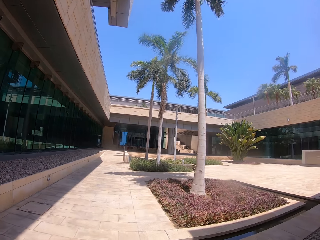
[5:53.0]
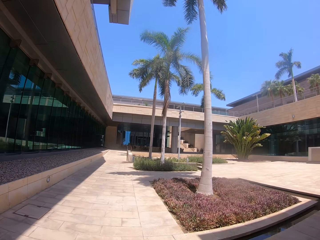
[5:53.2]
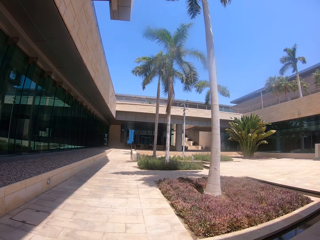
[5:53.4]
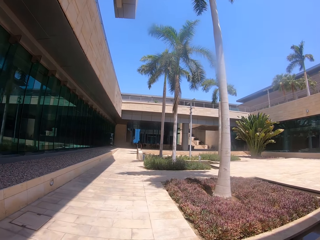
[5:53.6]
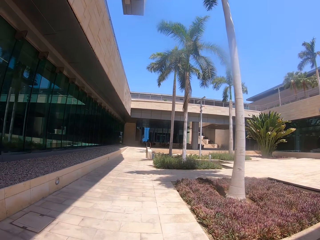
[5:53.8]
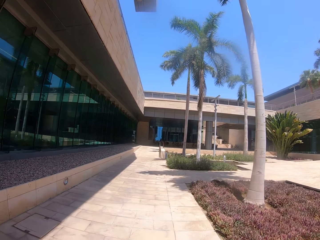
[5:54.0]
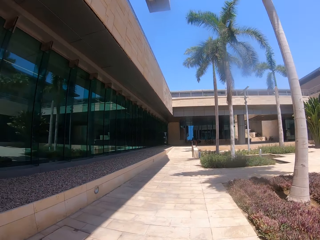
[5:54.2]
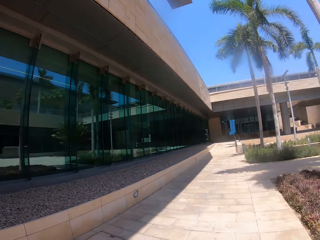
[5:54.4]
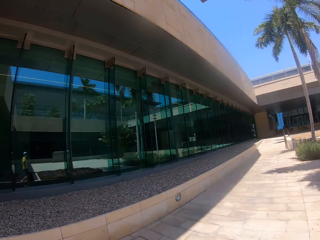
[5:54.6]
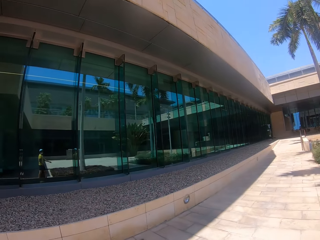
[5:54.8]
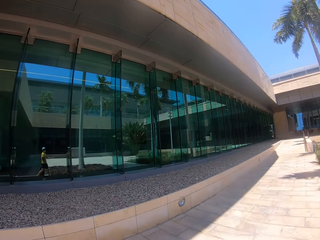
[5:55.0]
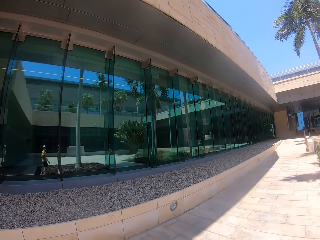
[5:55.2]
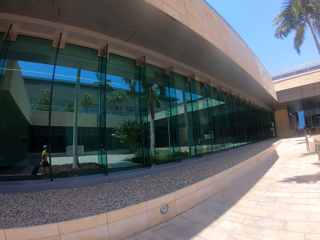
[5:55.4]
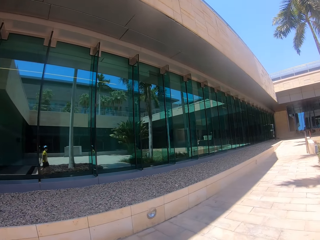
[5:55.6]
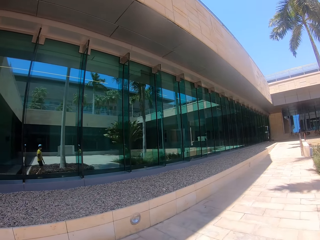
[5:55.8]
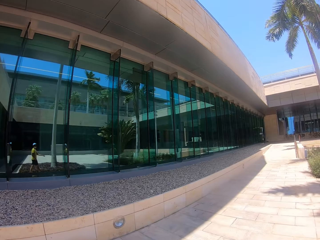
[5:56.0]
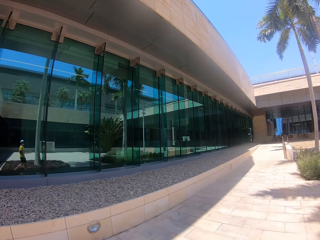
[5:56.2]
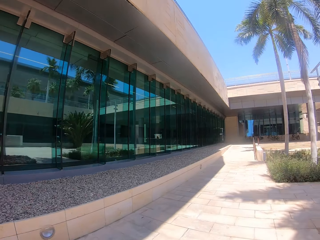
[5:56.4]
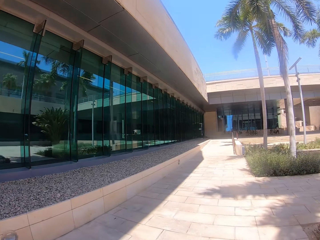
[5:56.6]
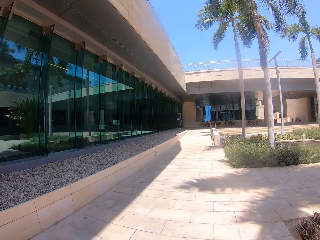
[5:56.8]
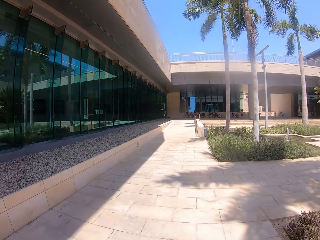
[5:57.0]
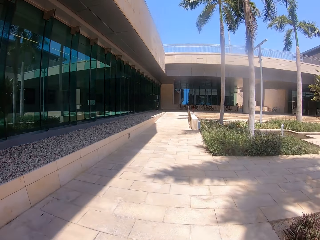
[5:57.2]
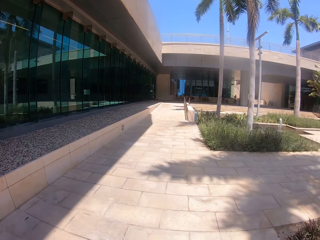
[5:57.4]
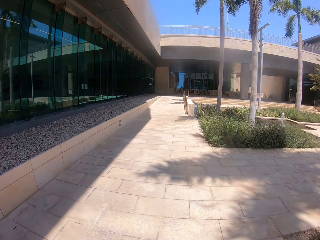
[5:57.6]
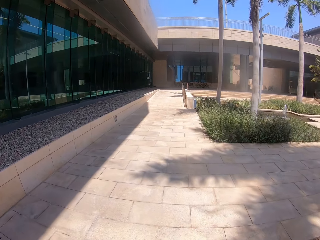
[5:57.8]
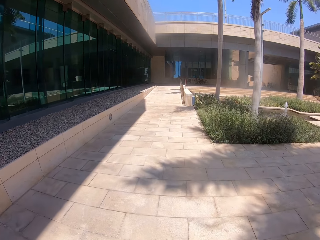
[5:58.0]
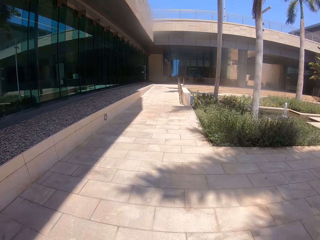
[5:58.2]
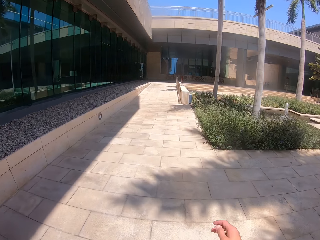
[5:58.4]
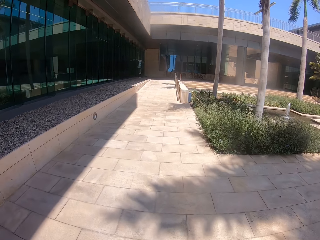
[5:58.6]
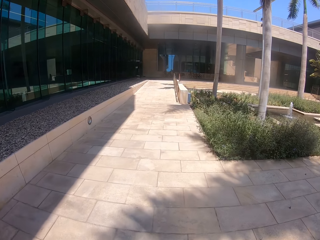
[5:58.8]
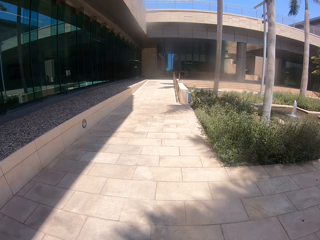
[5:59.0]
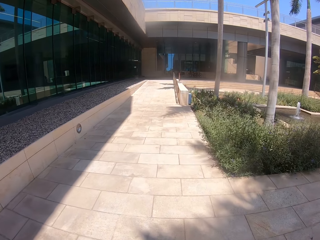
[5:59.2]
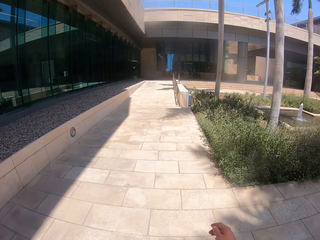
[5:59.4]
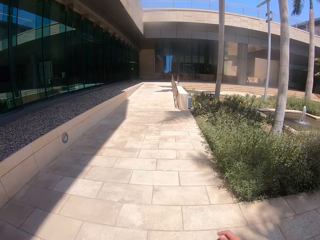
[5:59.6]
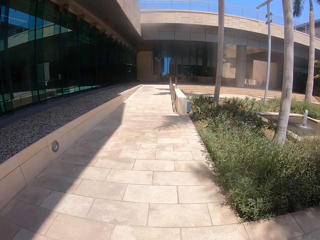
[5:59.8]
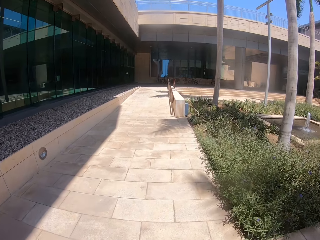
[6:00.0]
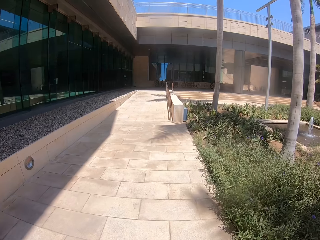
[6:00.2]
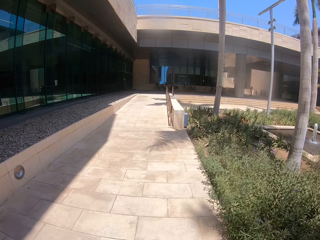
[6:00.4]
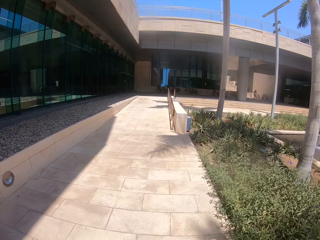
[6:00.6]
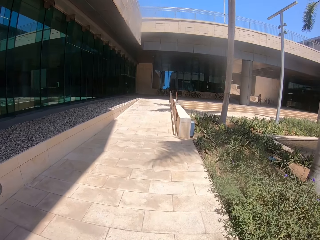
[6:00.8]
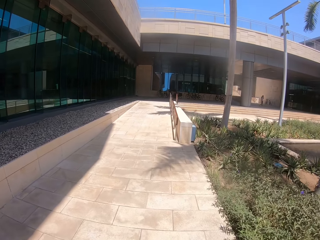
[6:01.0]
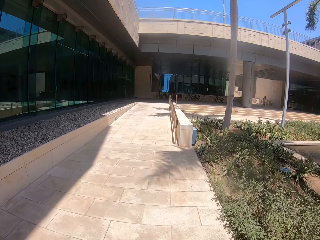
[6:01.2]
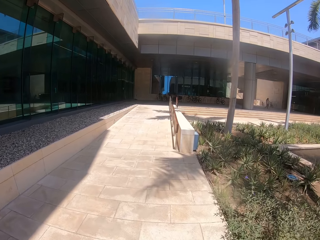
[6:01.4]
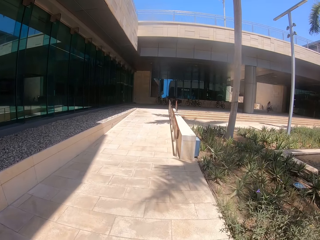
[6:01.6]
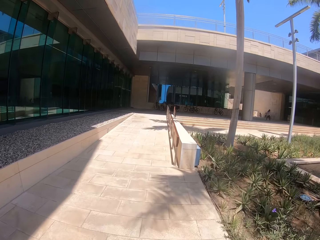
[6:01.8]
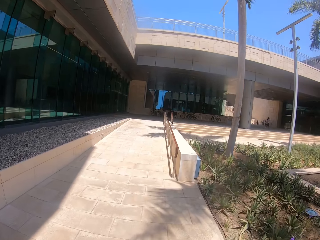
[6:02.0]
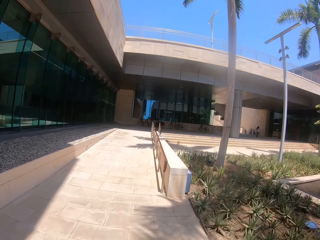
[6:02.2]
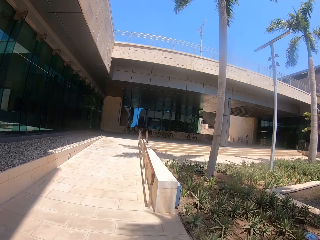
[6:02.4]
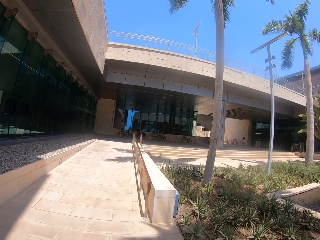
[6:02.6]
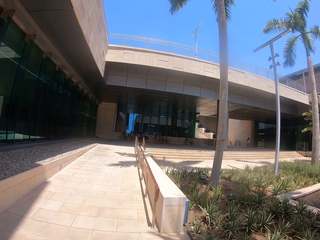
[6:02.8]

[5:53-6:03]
The camera wearer looks around.

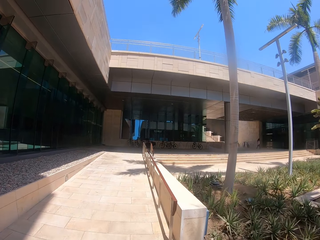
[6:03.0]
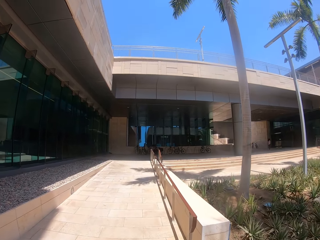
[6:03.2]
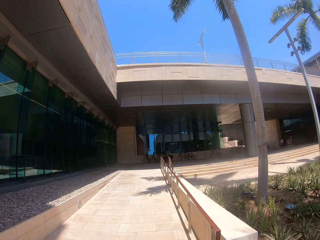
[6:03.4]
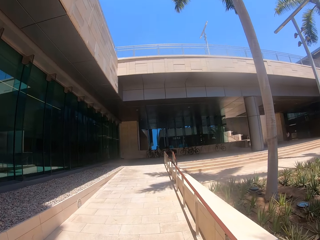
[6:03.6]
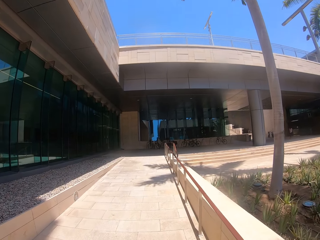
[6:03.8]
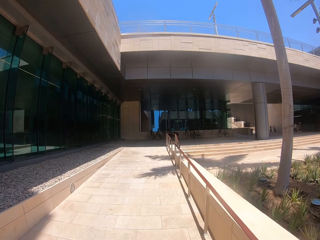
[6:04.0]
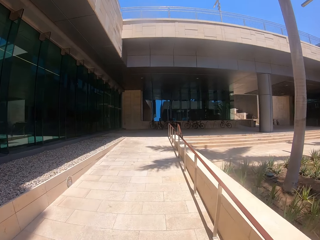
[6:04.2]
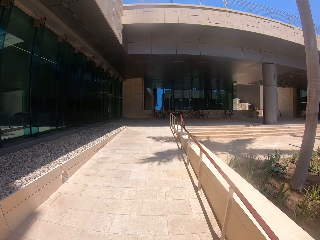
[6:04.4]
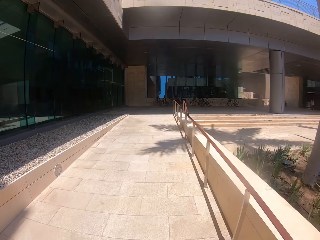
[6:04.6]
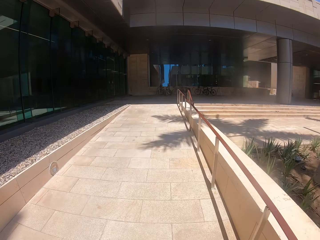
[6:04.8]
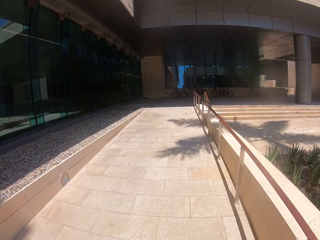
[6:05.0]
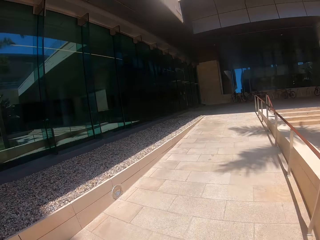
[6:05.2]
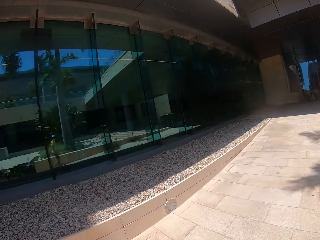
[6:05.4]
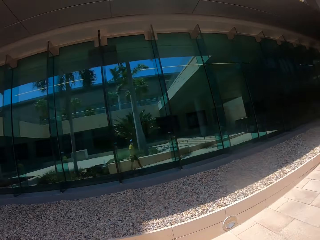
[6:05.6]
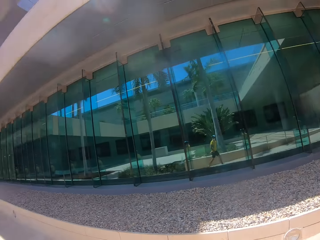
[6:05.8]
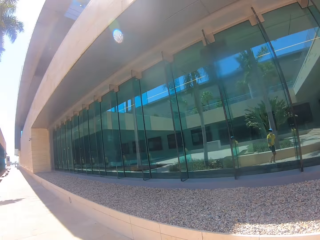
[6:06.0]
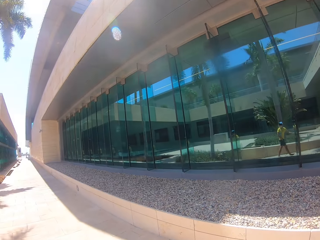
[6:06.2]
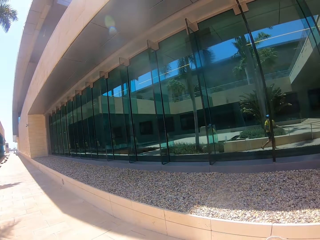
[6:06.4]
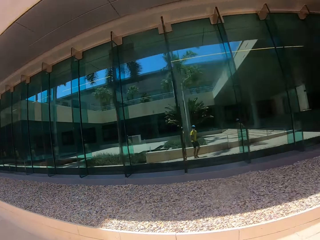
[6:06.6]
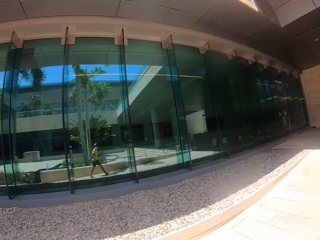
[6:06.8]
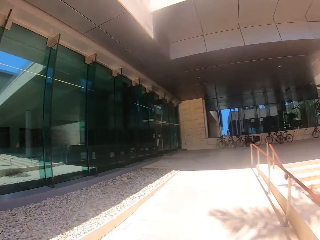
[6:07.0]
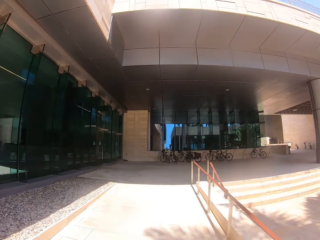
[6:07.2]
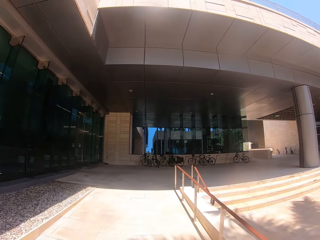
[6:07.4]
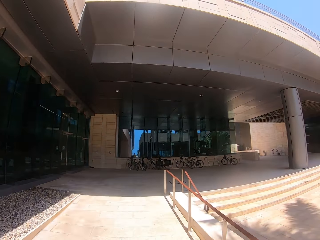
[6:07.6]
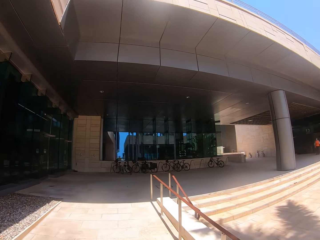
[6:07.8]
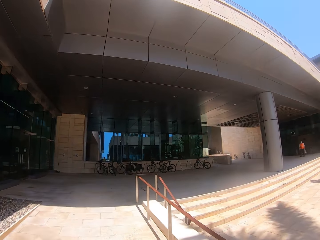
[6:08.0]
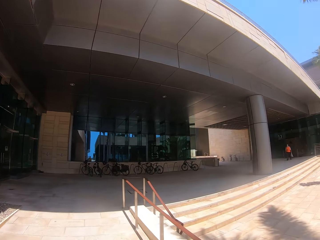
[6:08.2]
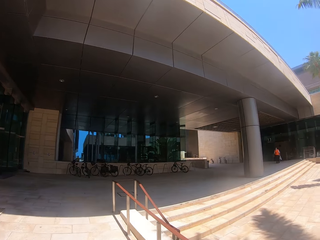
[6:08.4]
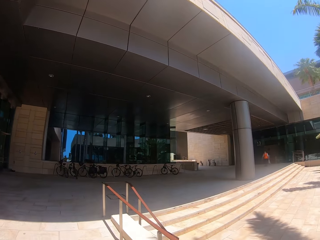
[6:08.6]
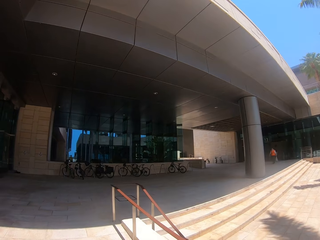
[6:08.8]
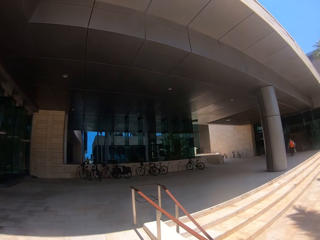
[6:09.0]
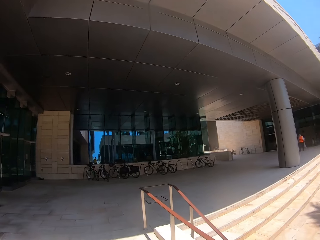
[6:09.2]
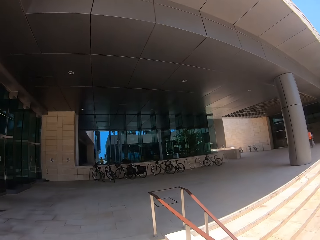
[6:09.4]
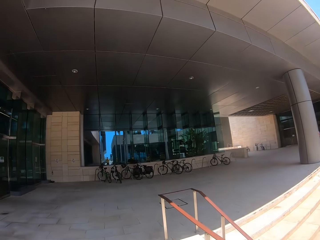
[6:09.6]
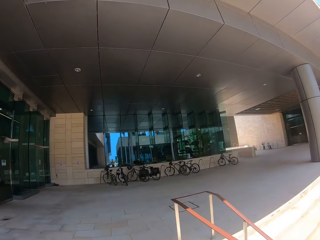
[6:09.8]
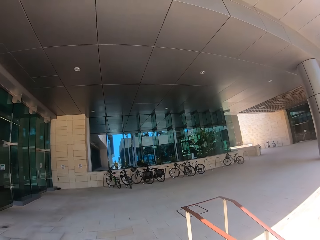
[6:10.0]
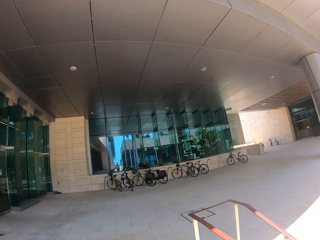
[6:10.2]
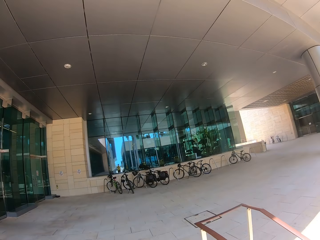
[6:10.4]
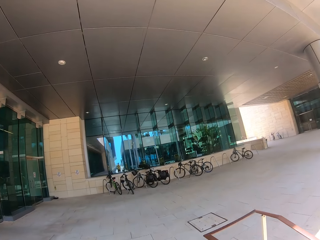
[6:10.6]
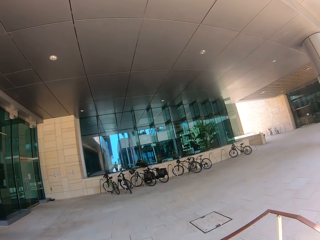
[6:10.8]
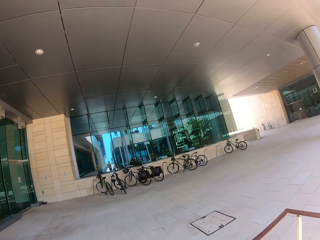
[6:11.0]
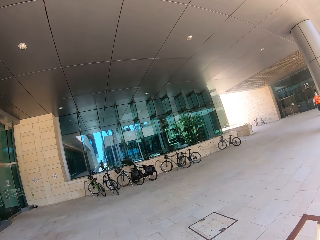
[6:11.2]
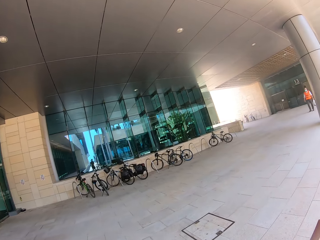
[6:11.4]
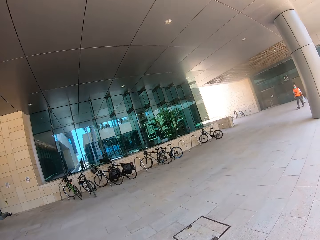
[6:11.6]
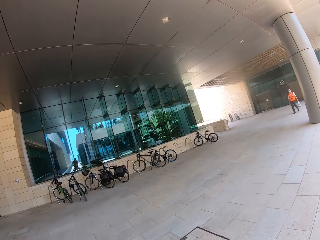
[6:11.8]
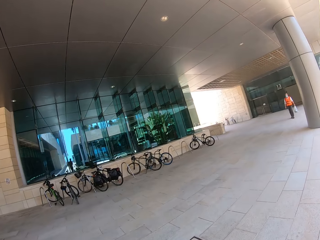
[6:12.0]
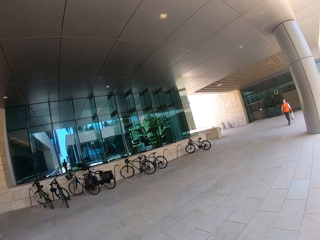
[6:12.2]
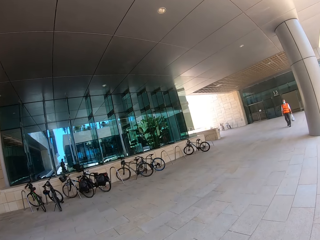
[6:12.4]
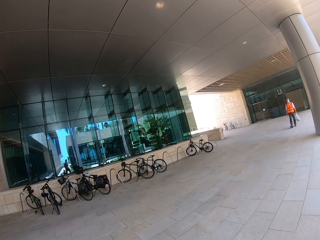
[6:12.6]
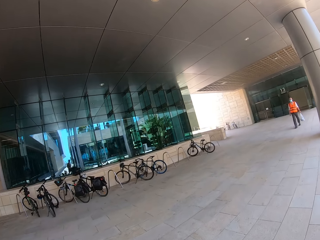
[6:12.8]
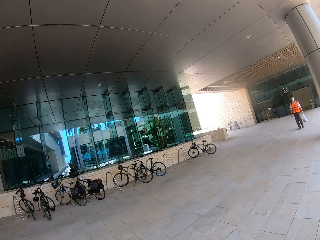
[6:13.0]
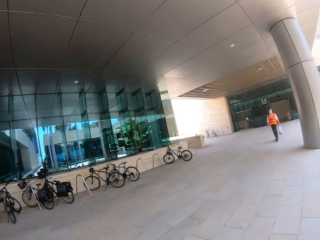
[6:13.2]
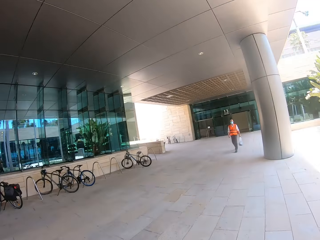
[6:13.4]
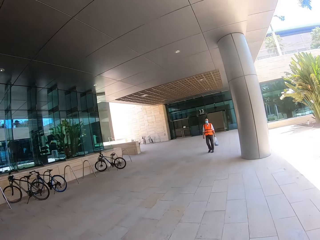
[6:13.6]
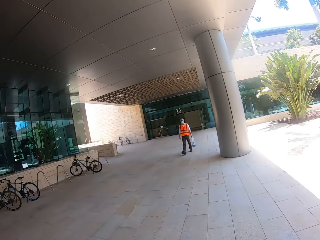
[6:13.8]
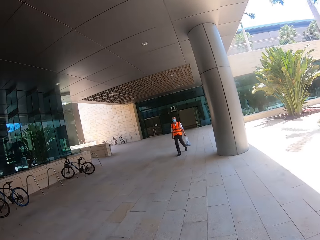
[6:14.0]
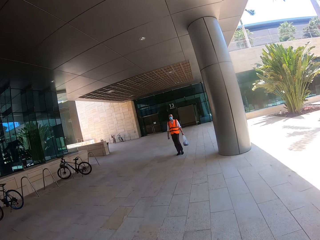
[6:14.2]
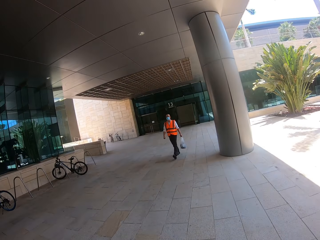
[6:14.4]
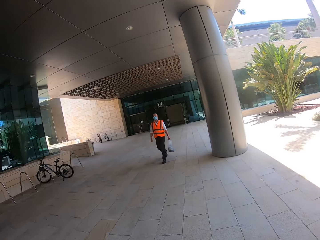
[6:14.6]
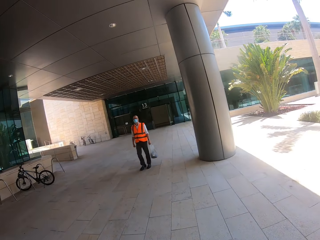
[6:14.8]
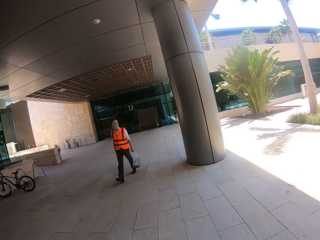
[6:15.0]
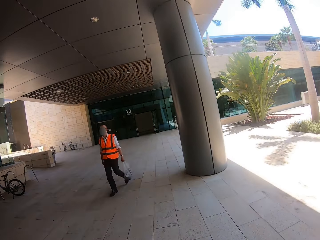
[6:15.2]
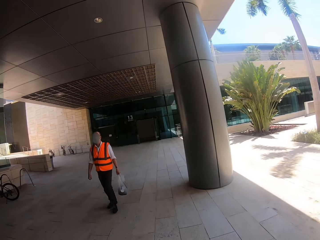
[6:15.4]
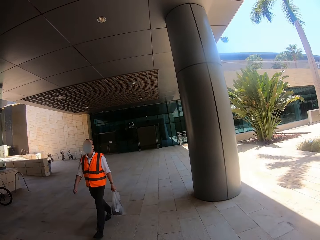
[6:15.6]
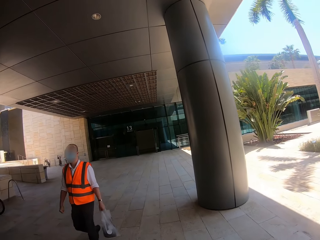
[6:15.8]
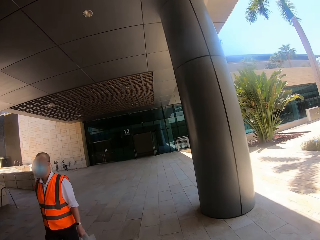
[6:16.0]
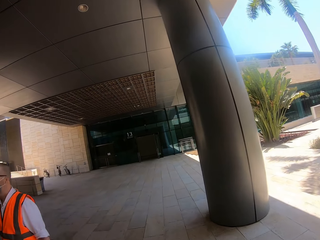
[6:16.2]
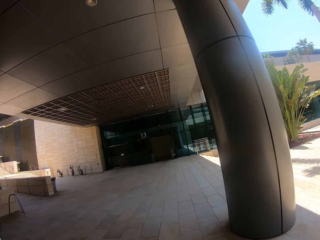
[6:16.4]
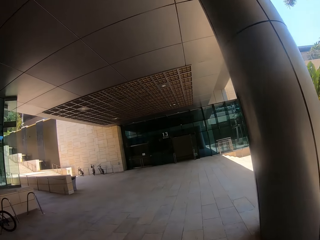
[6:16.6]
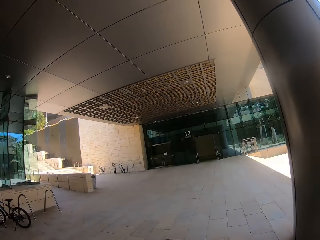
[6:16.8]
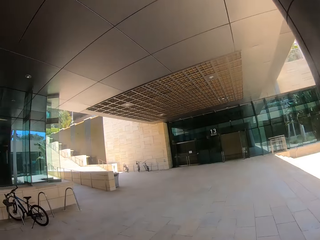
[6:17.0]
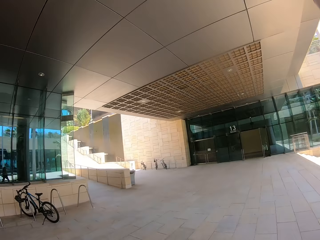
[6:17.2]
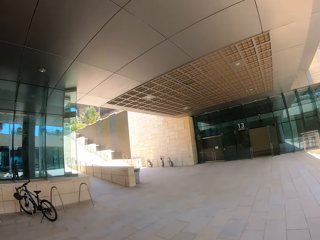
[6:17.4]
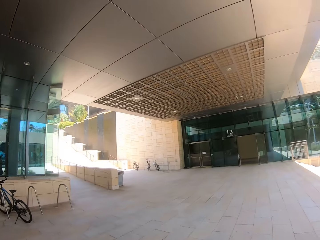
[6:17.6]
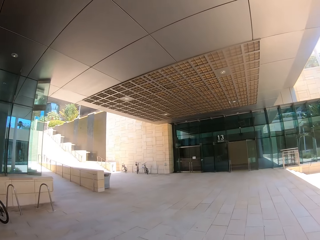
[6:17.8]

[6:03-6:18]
The camera wearer walks on the sidewalk. They look around the compound. They walk around the house. A person walks past the camera wearer.
